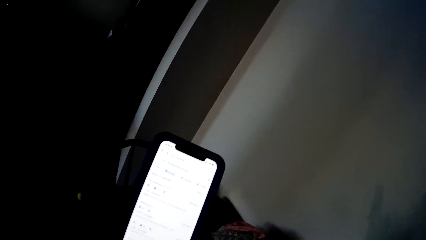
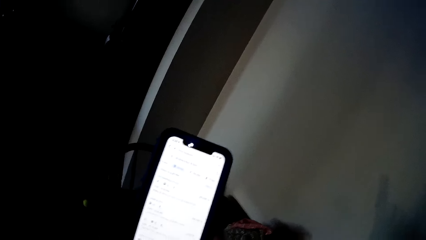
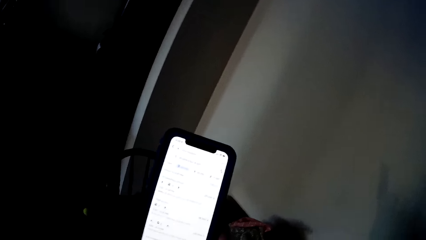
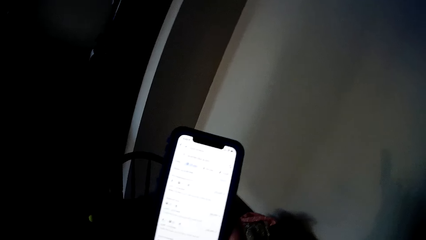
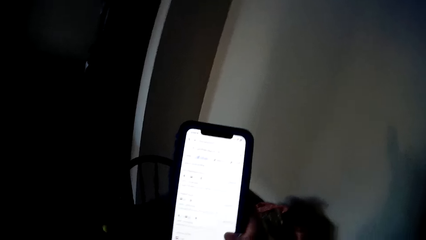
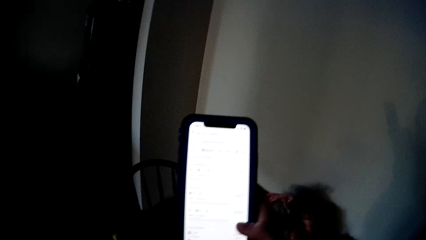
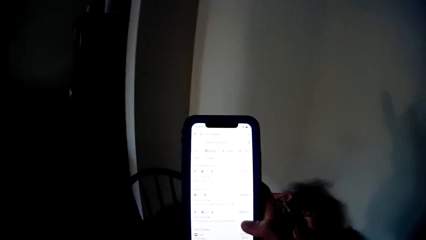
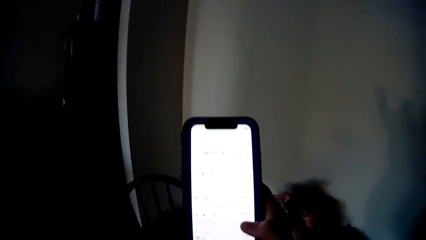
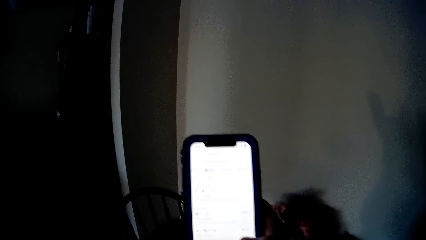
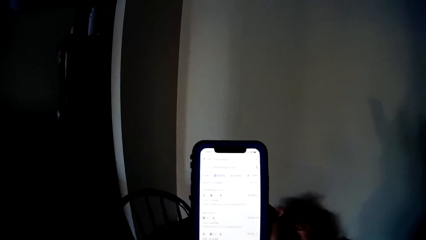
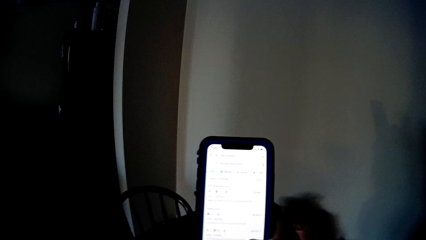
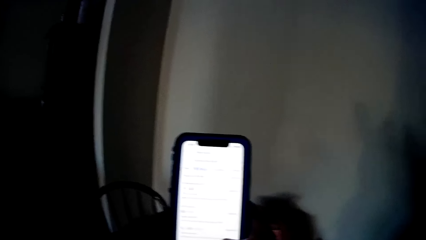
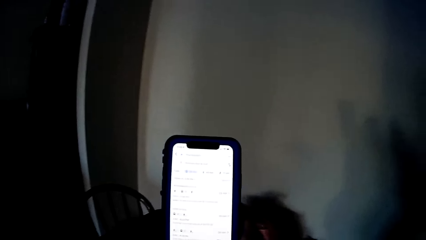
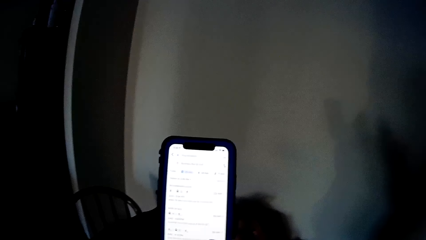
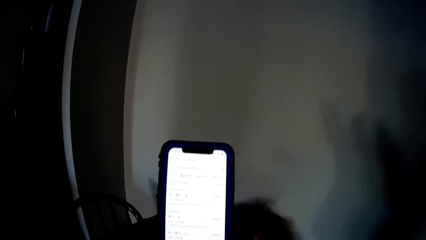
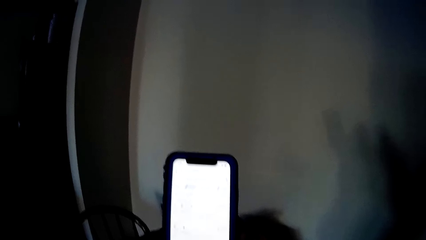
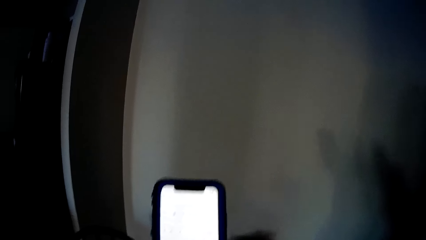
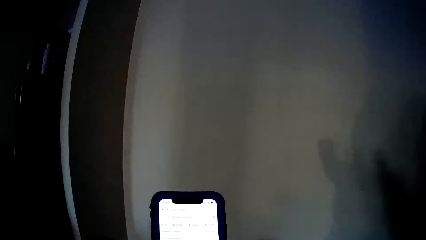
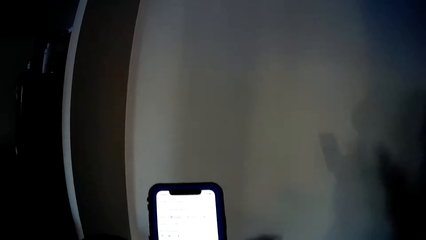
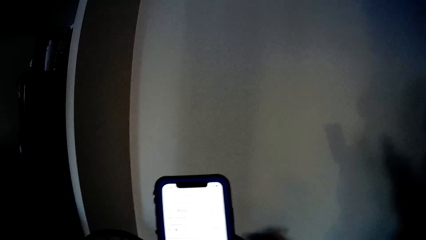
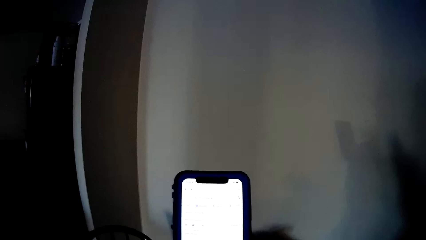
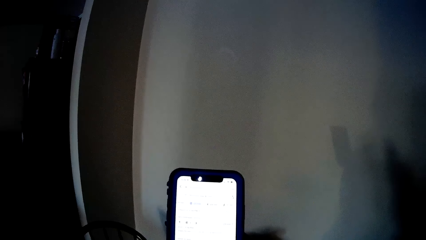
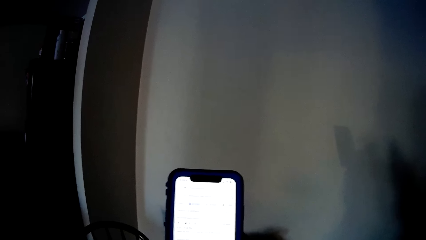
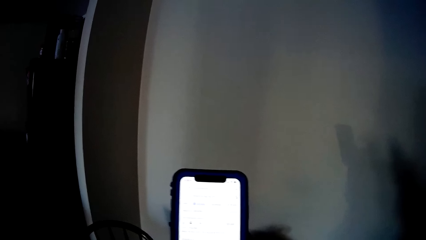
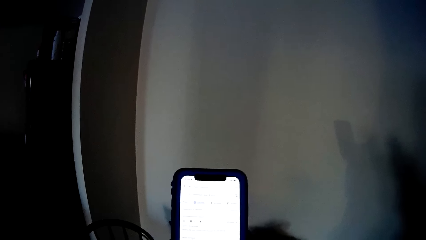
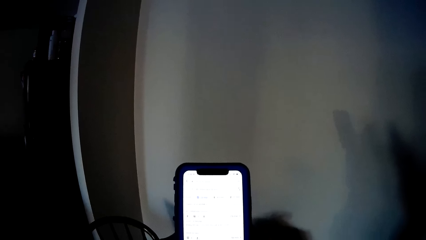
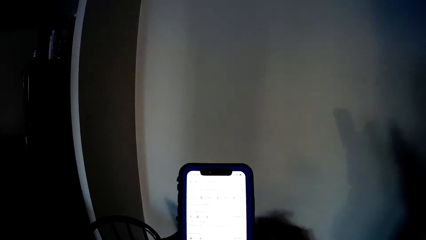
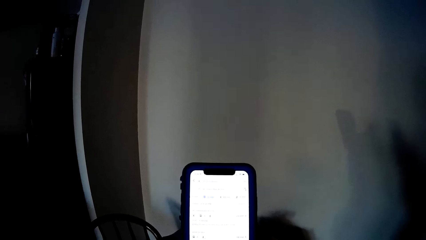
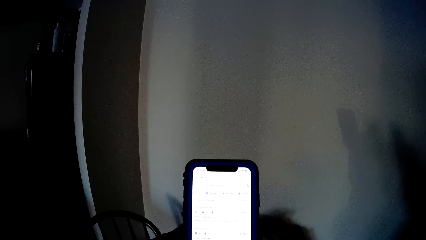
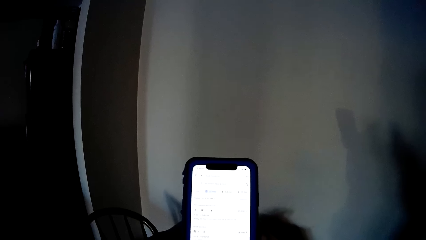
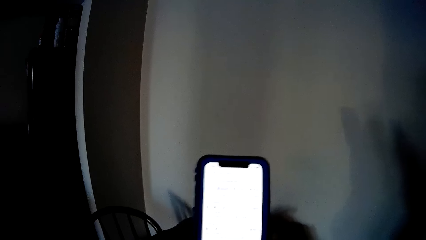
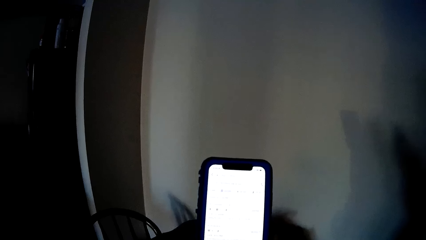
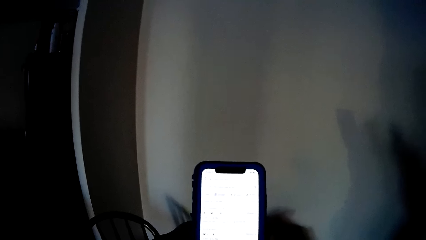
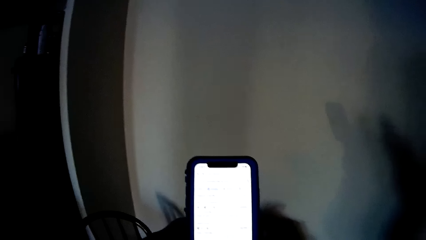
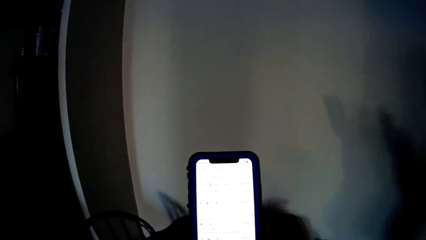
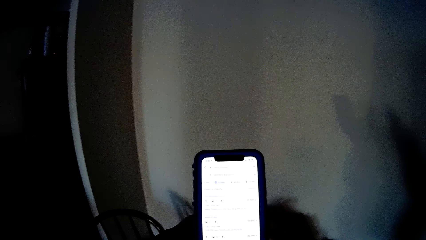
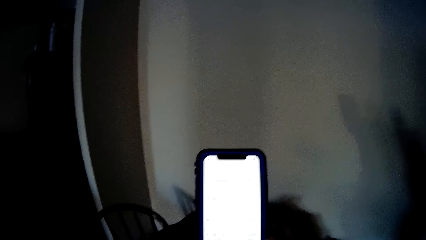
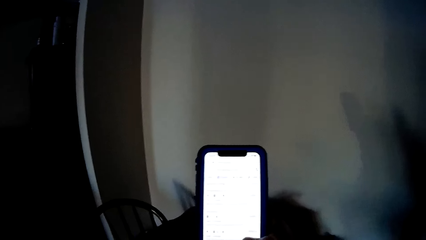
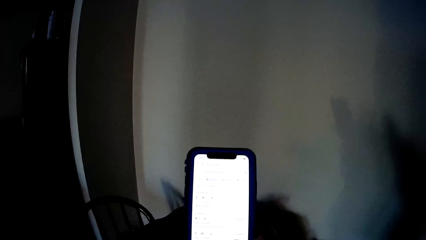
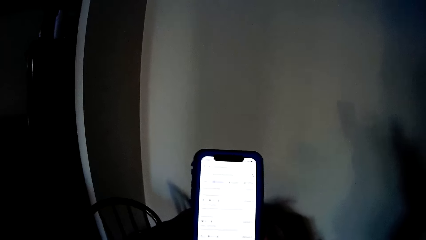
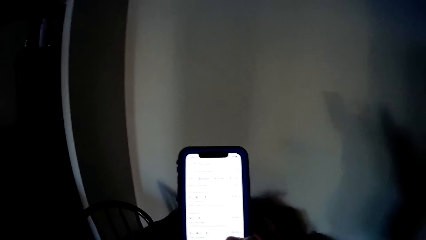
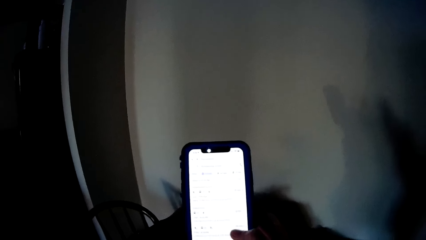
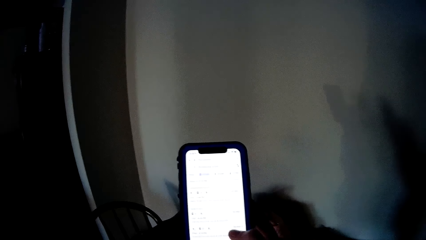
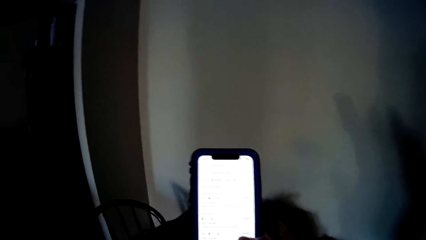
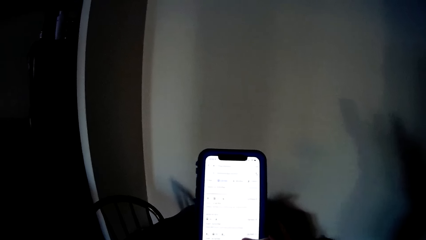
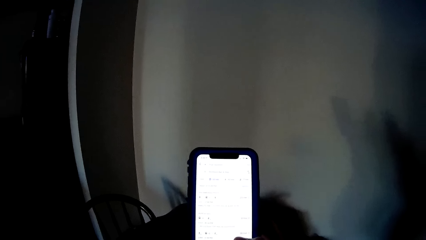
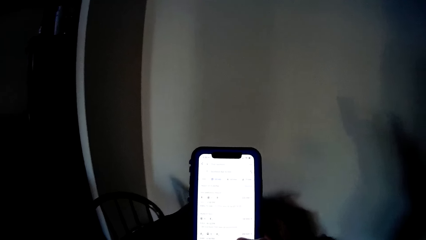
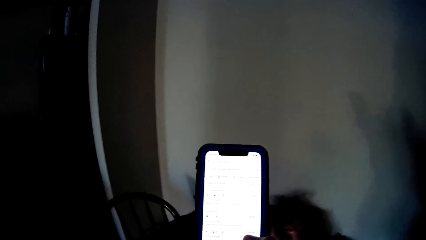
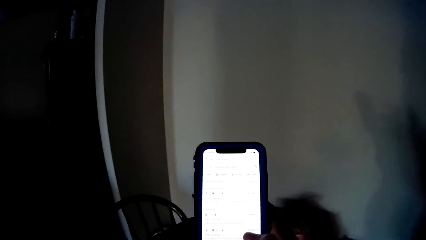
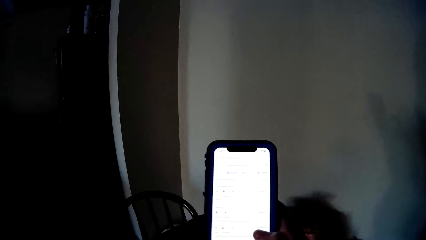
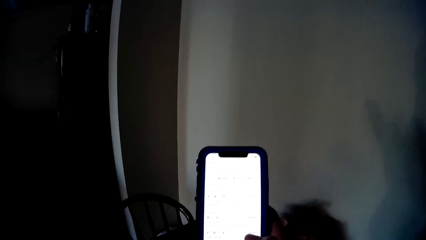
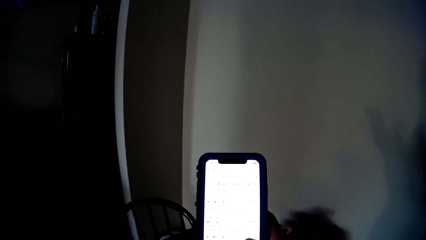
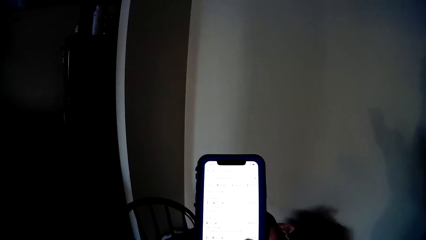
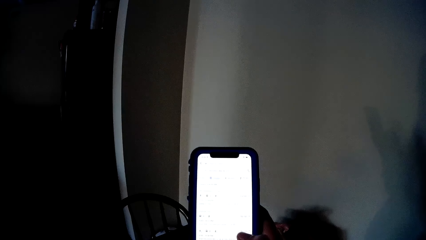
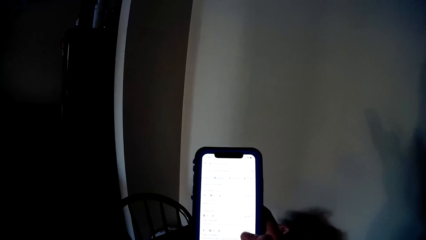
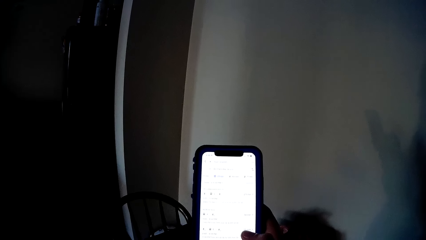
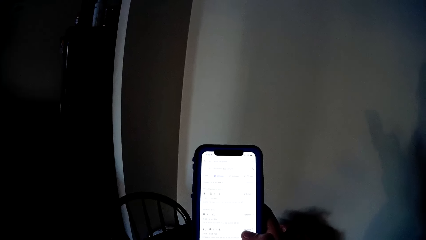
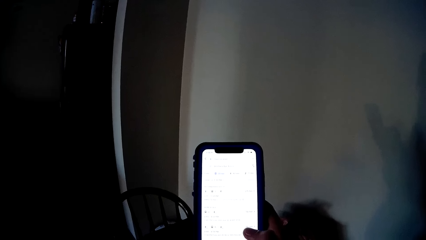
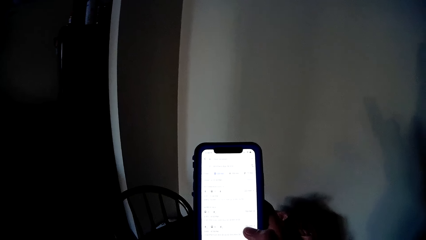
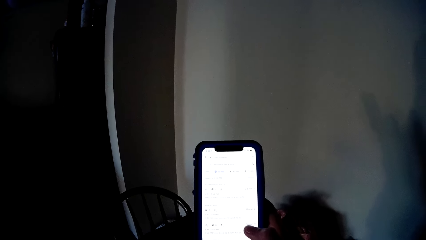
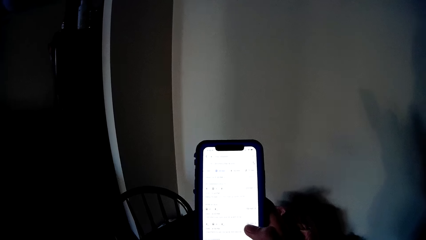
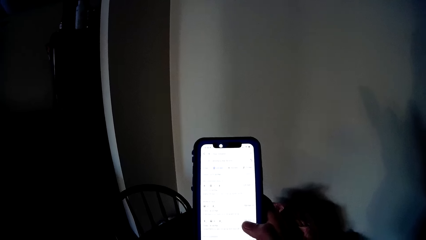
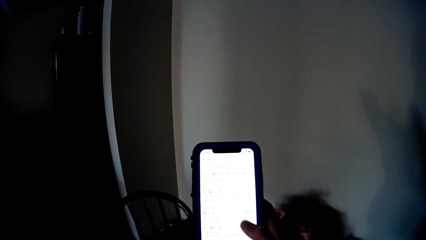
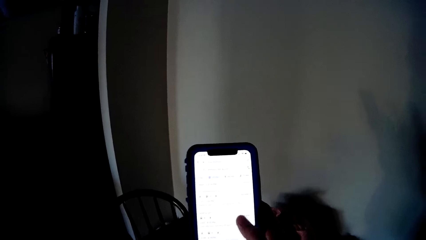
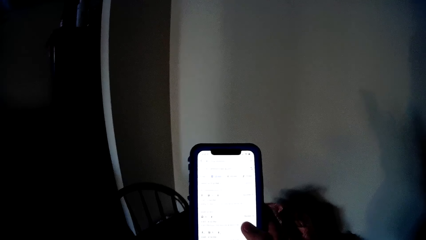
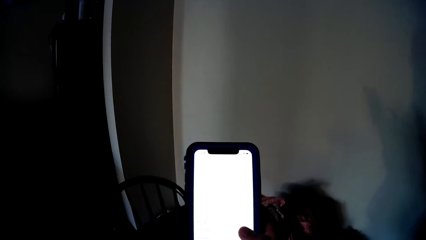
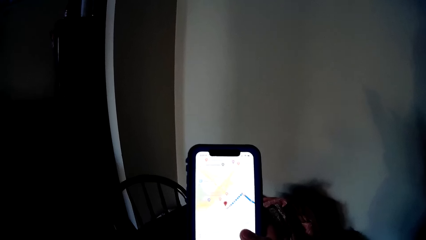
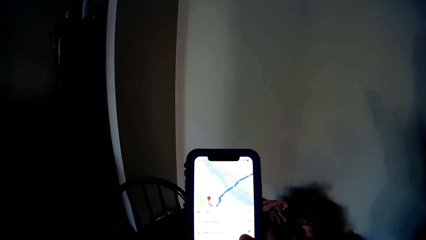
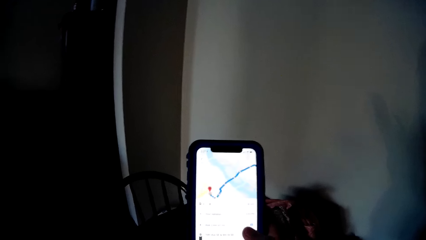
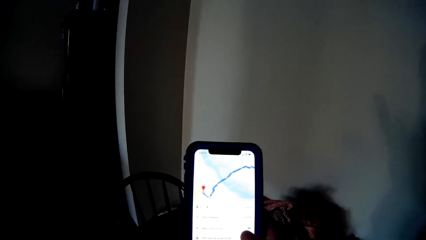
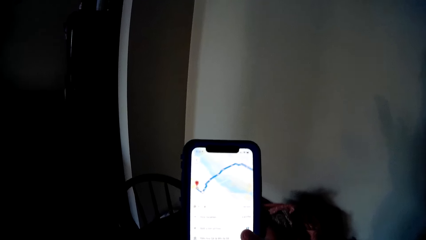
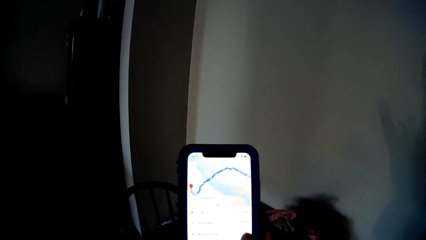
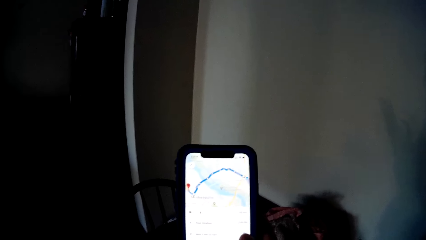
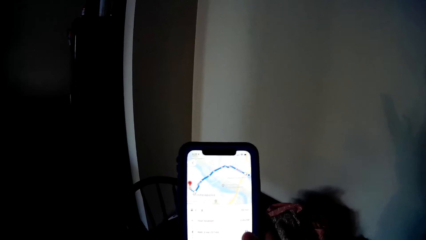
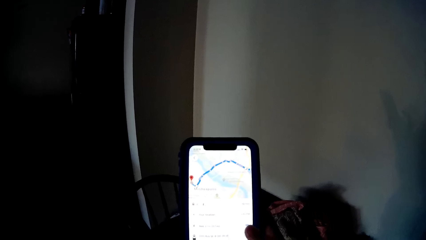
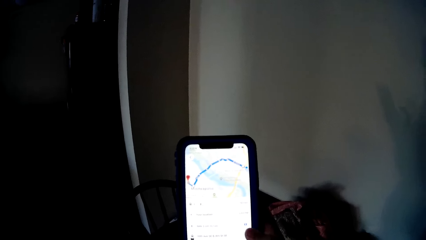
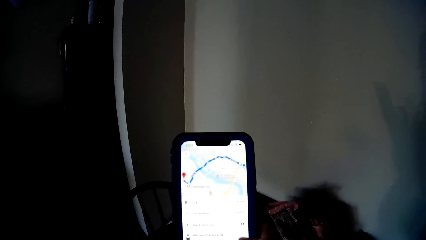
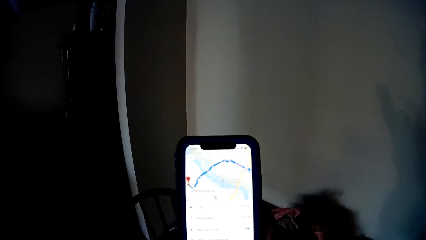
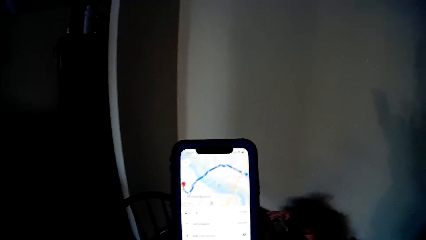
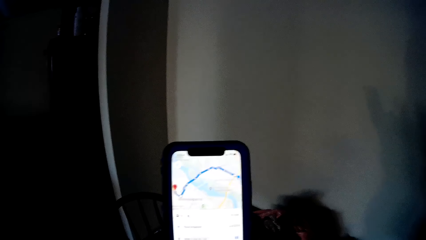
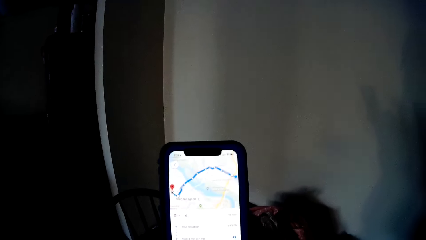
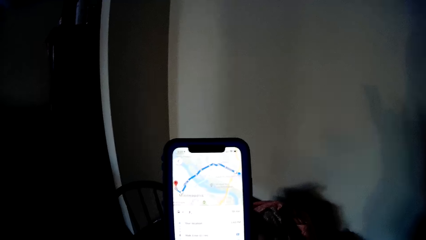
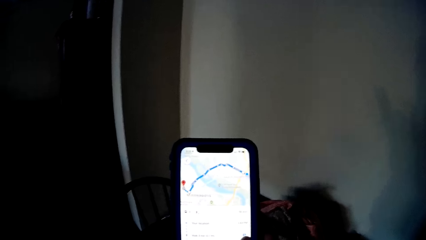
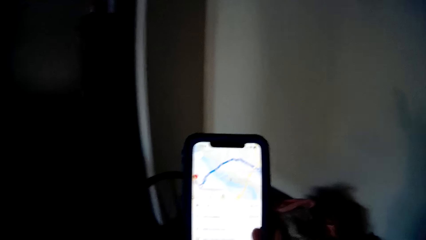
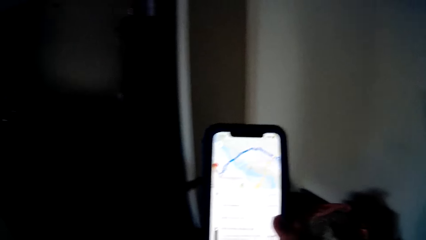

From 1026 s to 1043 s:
The camera wearer stands in the house. She scrolls a phone with her right hand.
